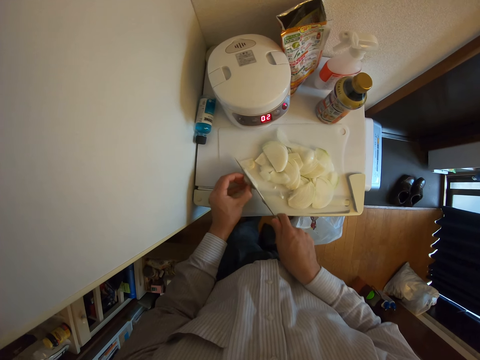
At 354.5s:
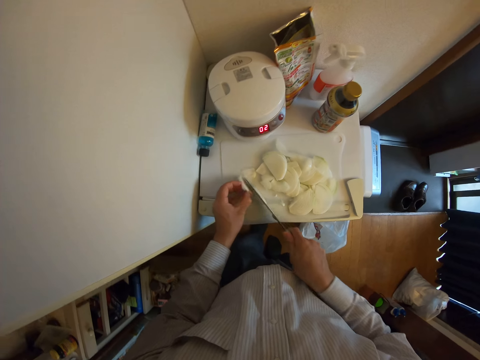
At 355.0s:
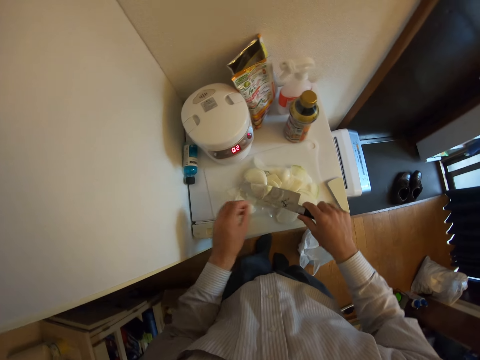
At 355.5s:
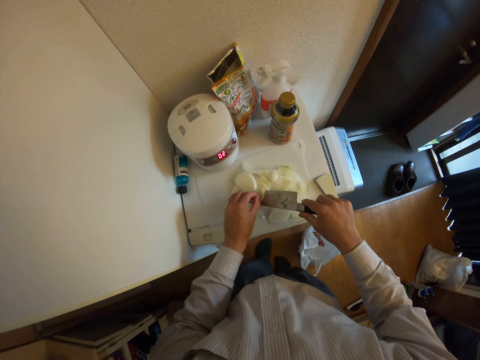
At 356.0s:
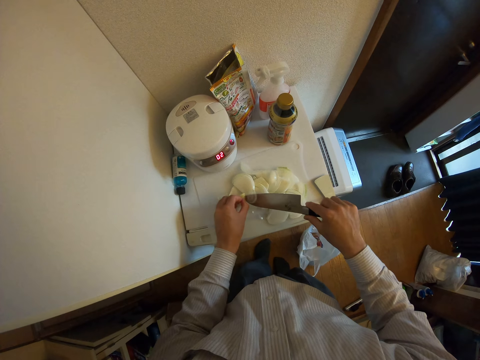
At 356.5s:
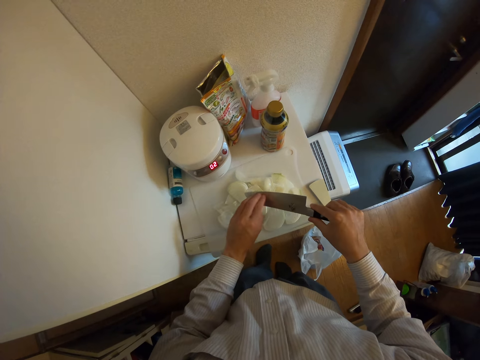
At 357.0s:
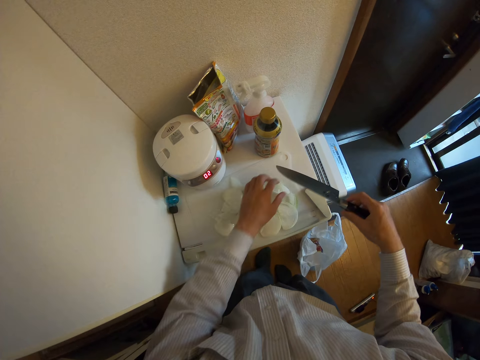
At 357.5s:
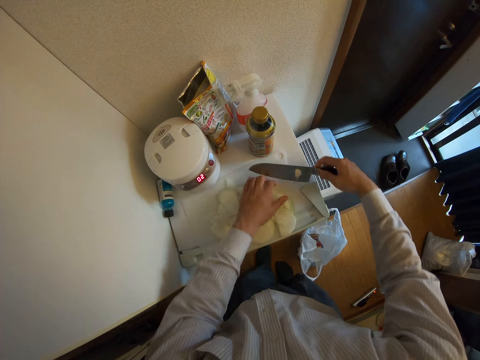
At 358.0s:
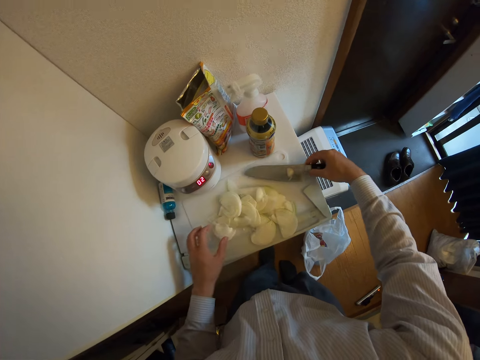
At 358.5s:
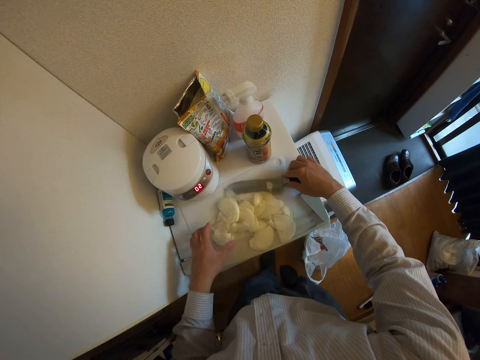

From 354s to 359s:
The camera wearer turns the knife. They put the onions on the chopping board. They remove an onion slice from the knife. They move the onion slices. They drop the knife on the chopping board.

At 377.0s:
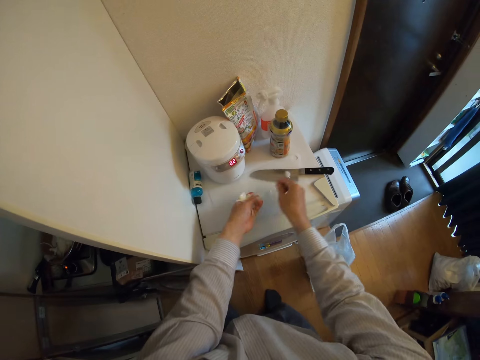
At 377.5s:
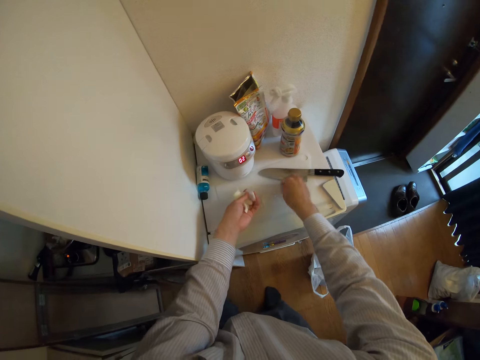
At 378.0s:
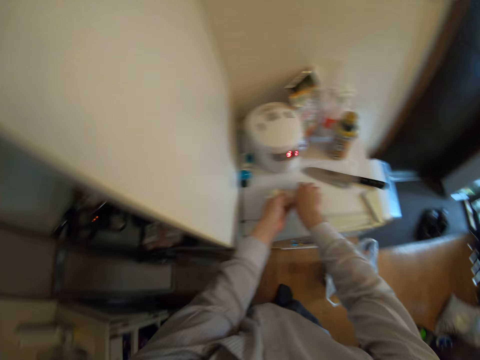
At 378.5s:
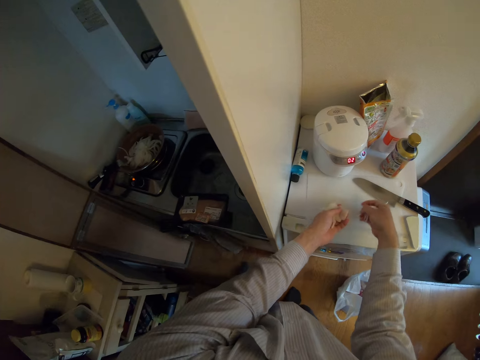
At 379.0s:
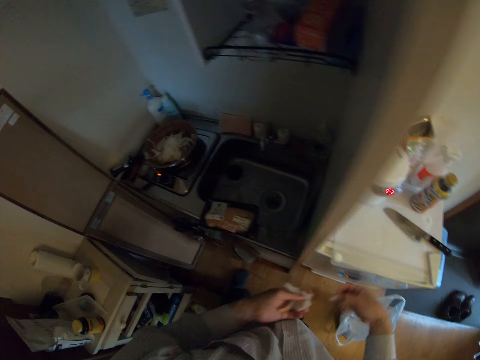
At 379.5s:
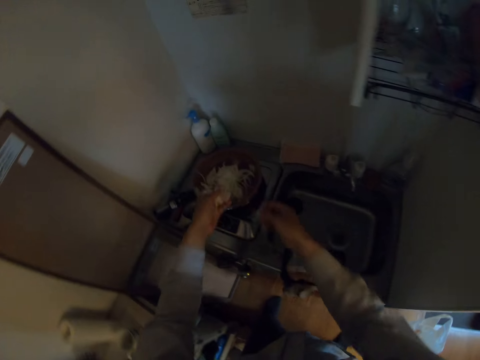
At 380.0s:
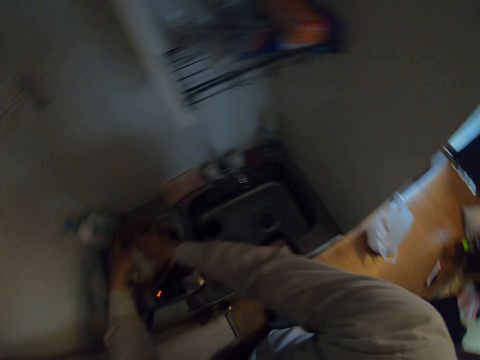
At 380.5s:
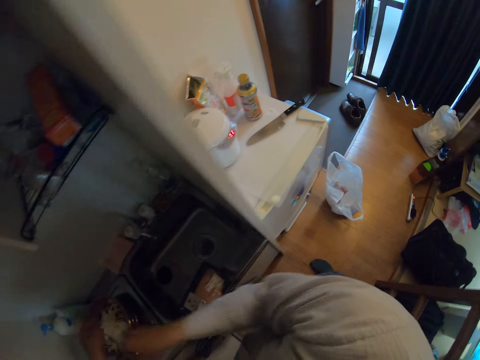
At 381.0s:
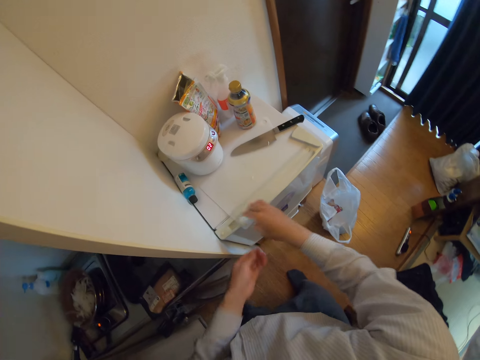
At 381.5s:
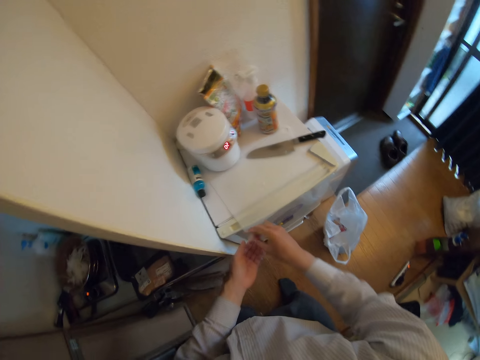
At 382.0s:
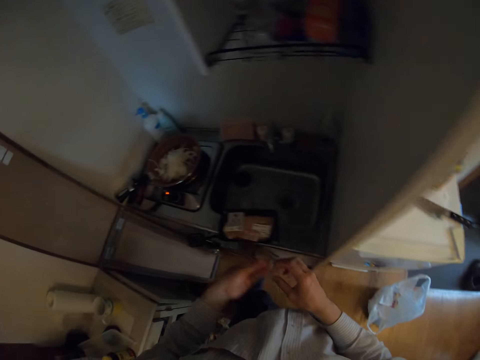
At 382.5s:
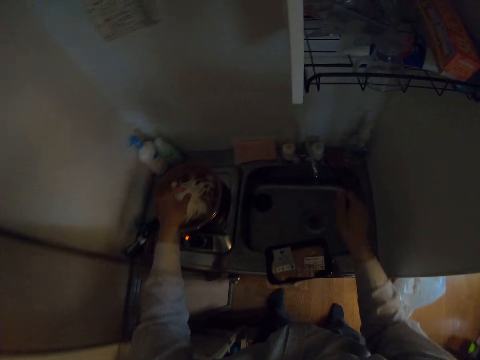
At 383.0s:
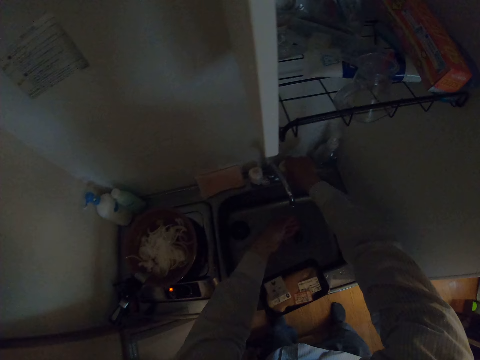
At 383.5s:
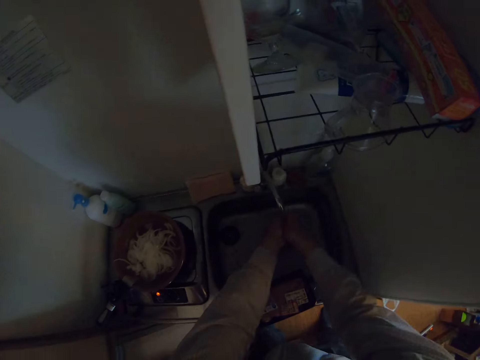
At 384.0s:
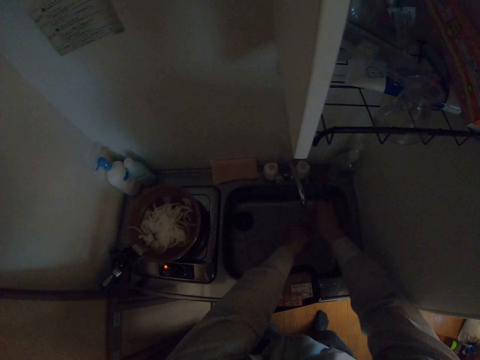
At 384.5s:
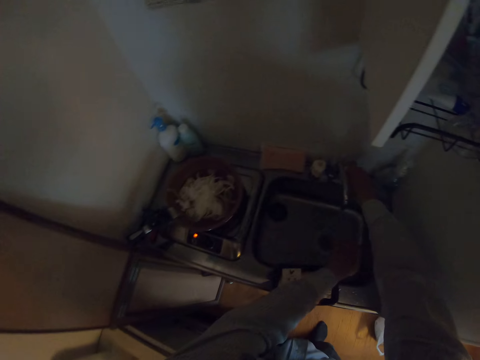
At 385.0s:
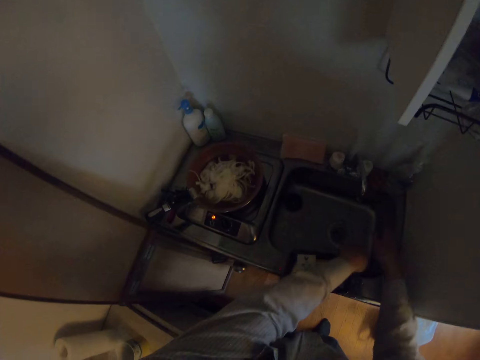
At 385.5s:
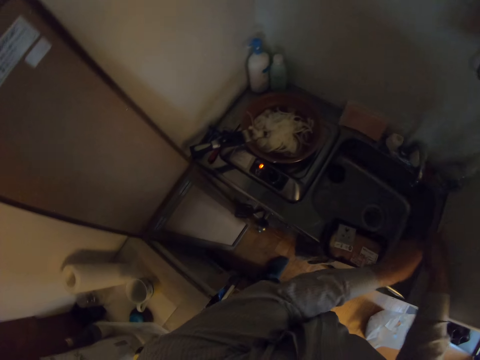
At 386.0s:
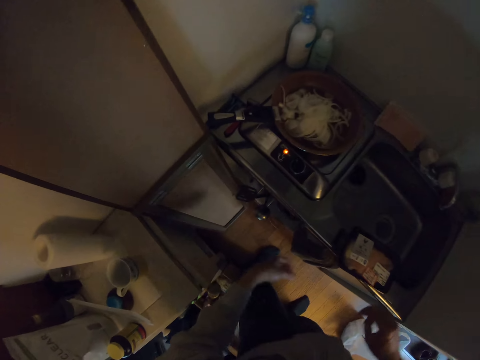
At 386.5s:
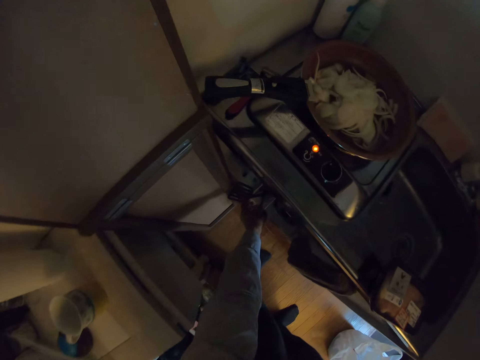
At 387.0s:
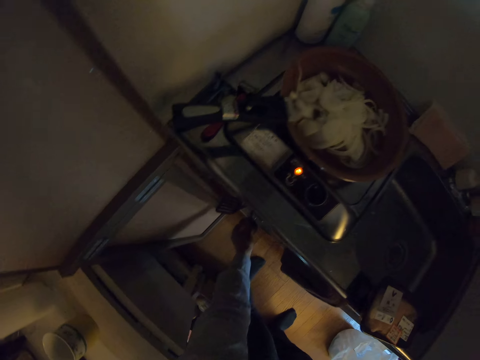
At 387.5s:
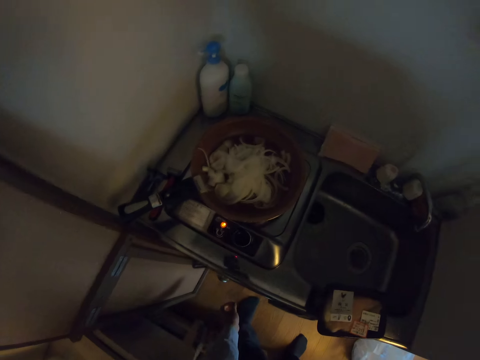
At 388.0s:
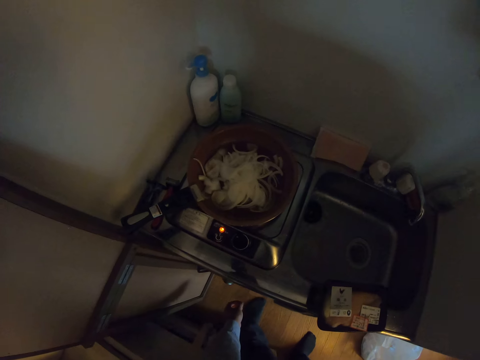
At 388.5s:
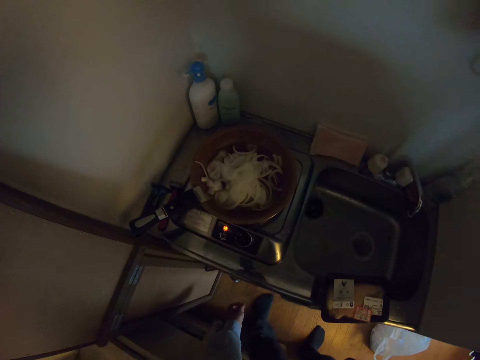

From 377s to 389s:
The camera wearer moves the leg. He puts the onion slices in the frying pan. He picks an onion slice from the chopping board with his hands. He passes the onion to the left hand. He puts the onion slice in the frying pan. He turns on the tap. He rinses his hands with water. He turns off the tap. He removes water from the hands. He touches a cooking spoon in a kitchen cabinet.

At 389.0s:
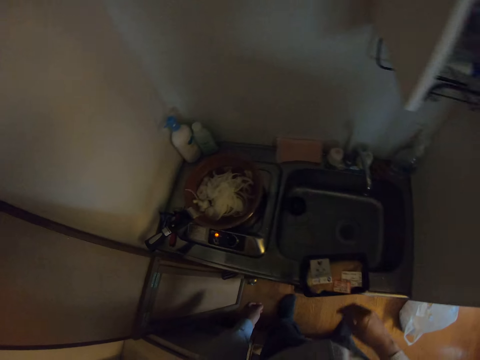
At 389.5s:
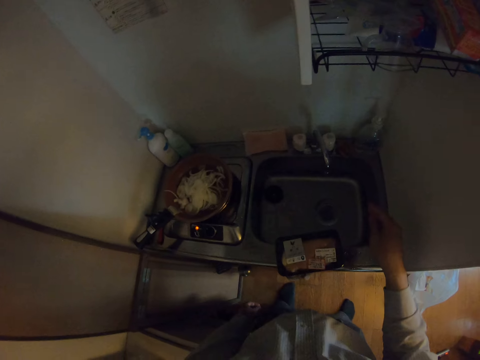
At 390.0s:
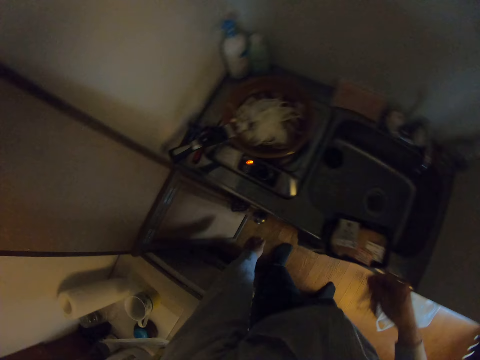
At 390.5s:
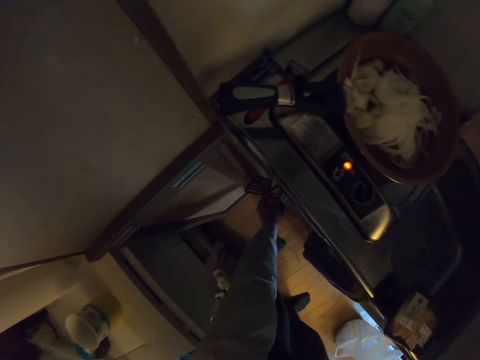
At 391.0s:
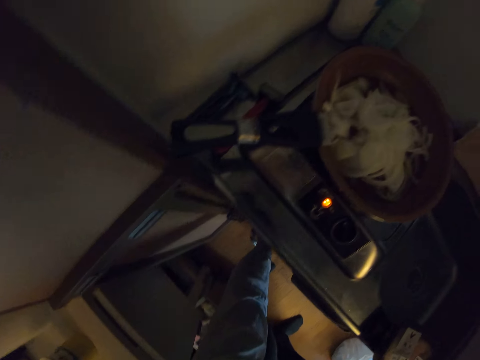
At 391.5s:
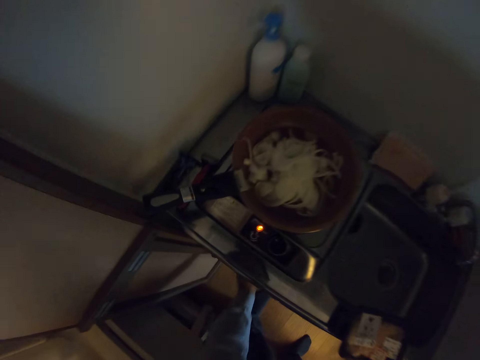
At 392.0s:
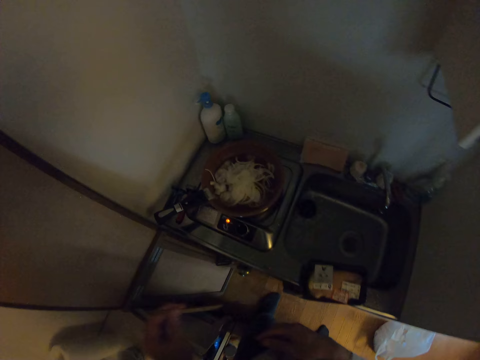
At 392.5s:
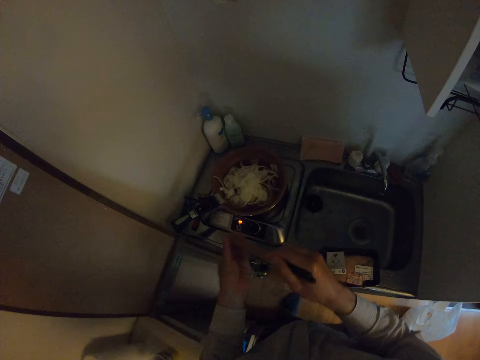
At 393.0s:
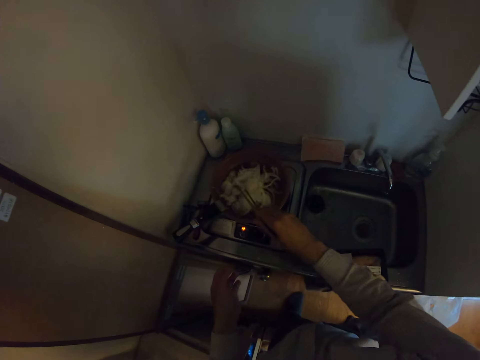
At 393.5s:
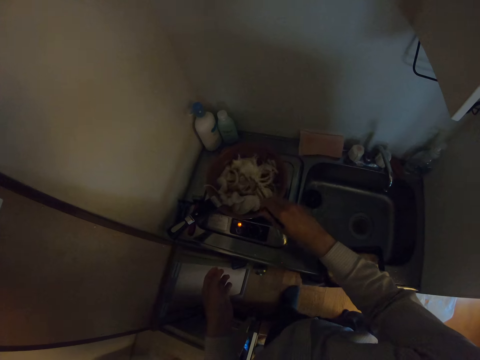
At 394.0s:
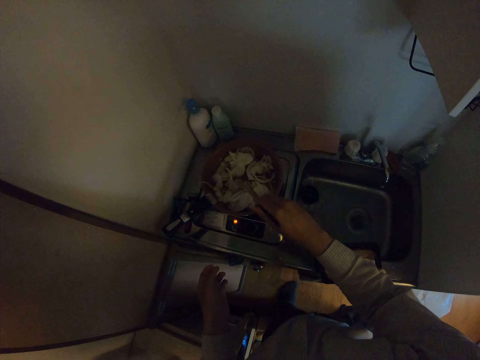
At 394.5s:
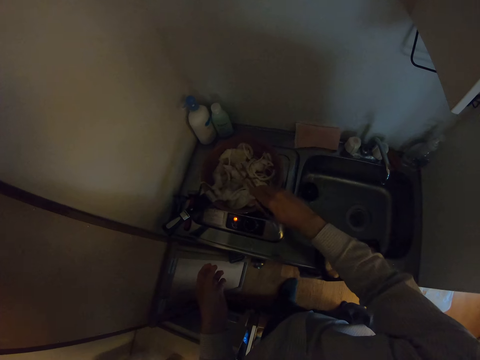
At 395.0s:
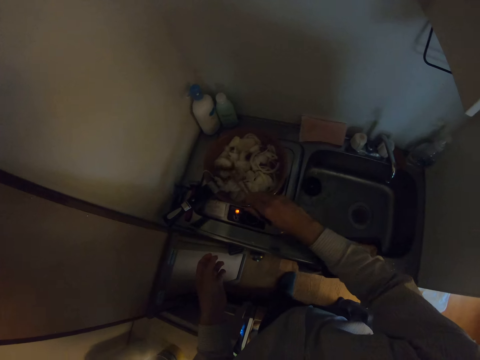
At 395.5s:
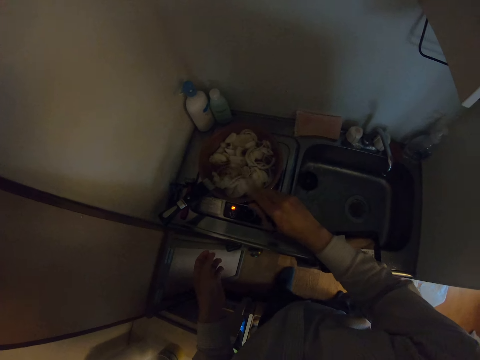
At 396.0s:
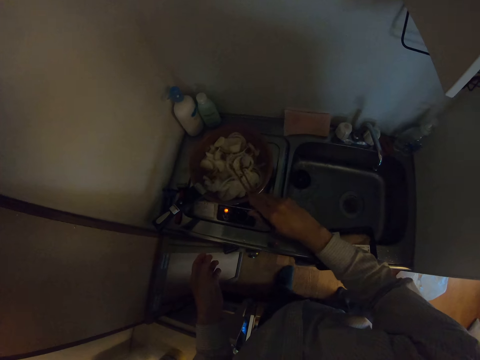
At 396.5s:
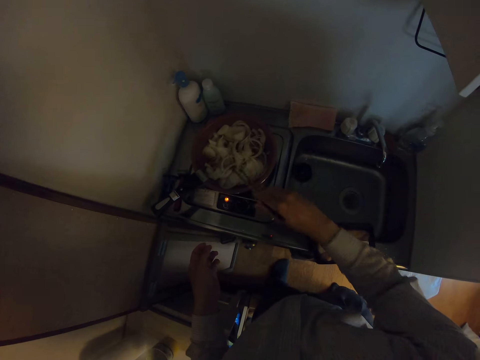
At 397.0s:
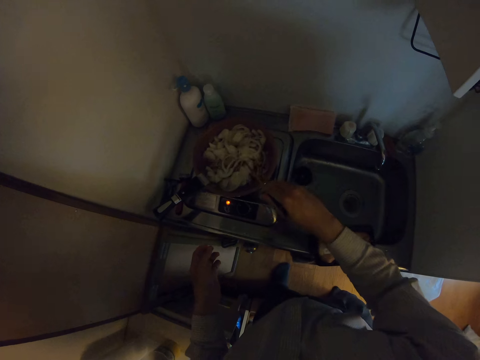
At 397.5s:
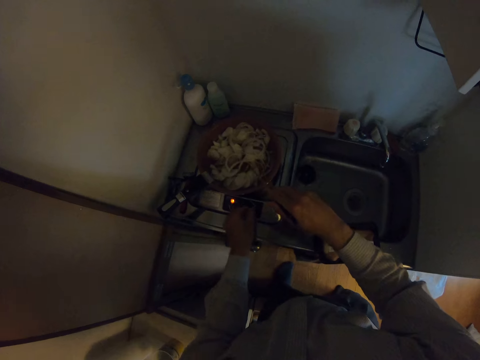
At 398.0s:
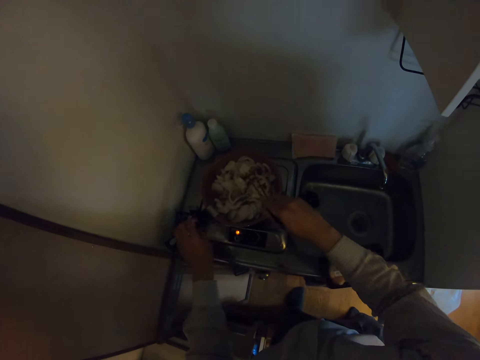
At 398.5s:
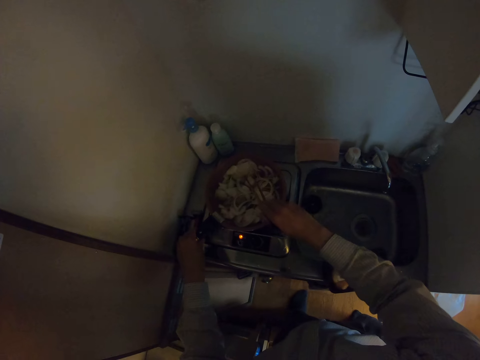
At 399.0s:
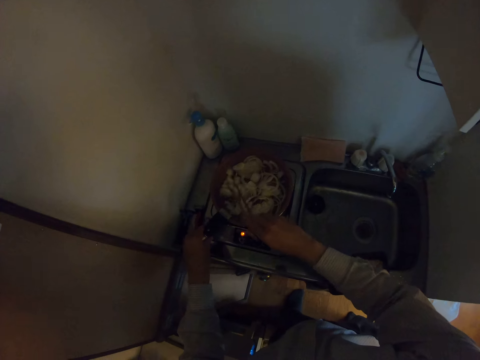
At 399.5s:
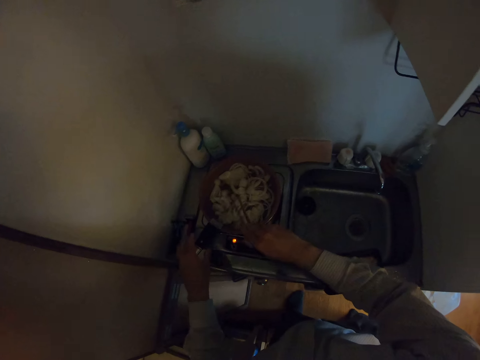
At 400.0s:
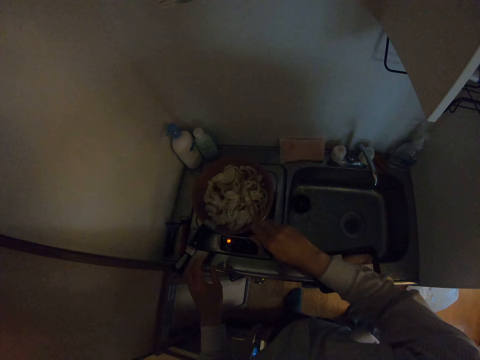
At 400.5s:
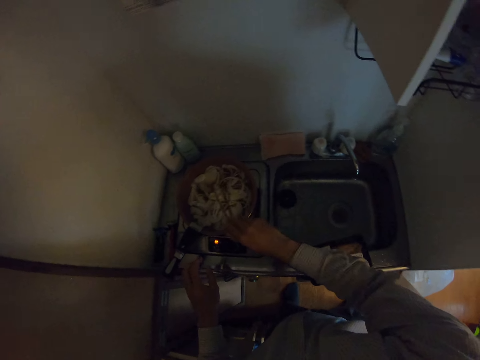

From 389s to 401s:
The camera wearer moves the hand. They pick up the chopsticks from the kitchen cabinet. They pass the chopsticks to the right hand. They spread the onion slices in the frying pan with the chopsticks and stir the onions. They move the pot.
